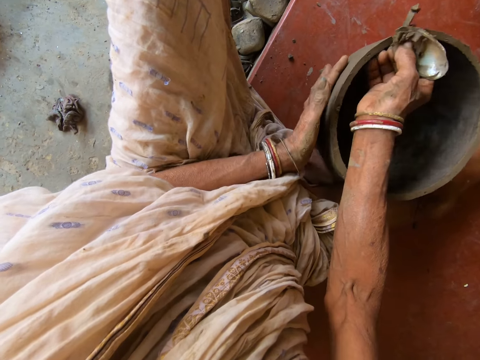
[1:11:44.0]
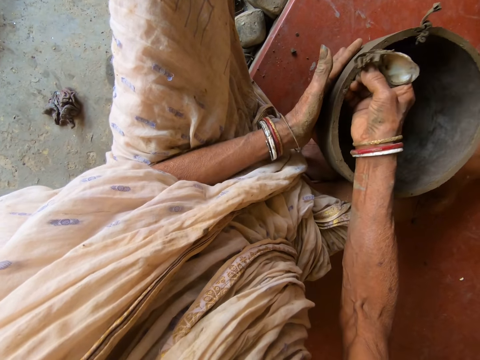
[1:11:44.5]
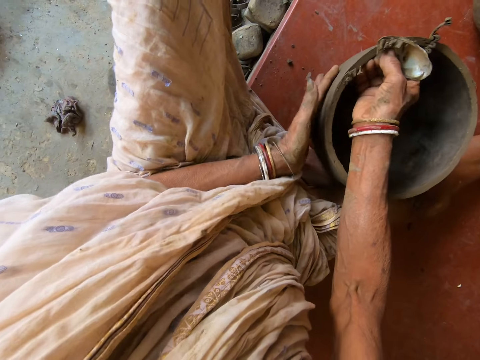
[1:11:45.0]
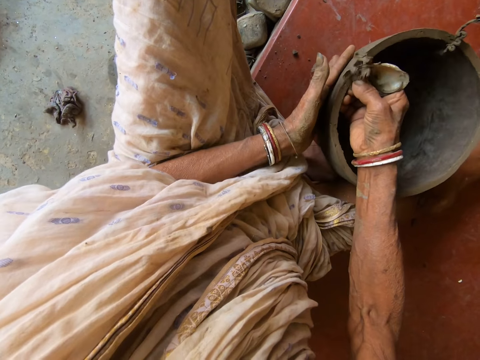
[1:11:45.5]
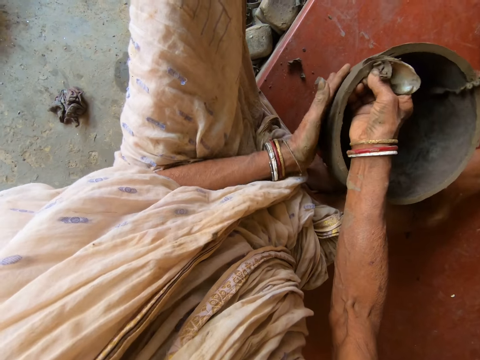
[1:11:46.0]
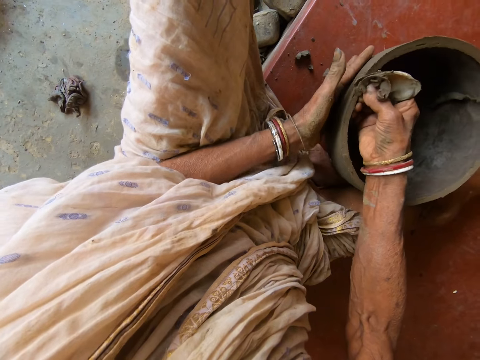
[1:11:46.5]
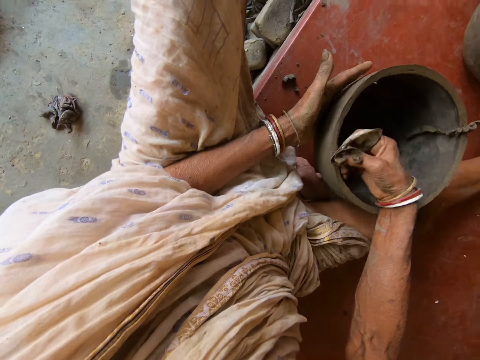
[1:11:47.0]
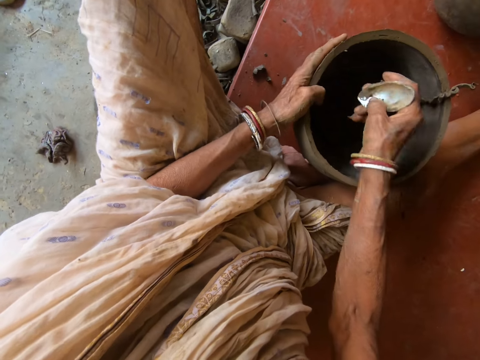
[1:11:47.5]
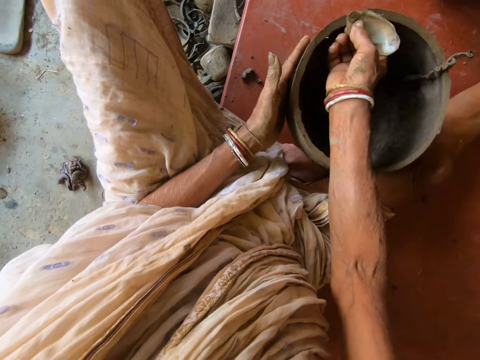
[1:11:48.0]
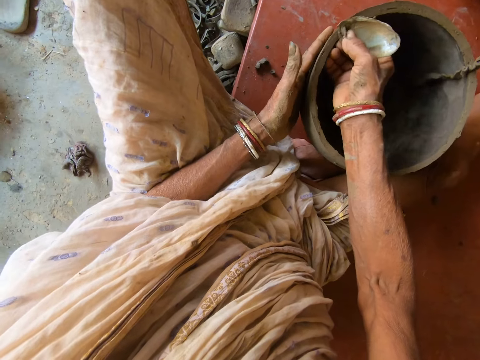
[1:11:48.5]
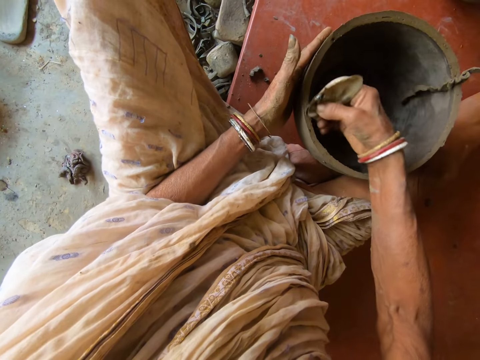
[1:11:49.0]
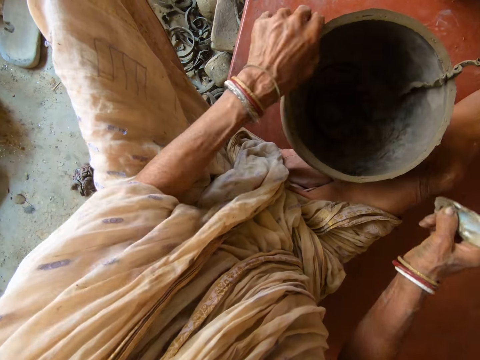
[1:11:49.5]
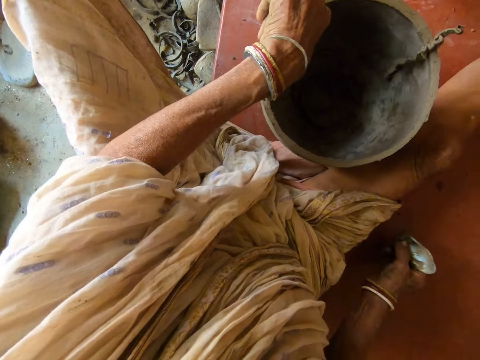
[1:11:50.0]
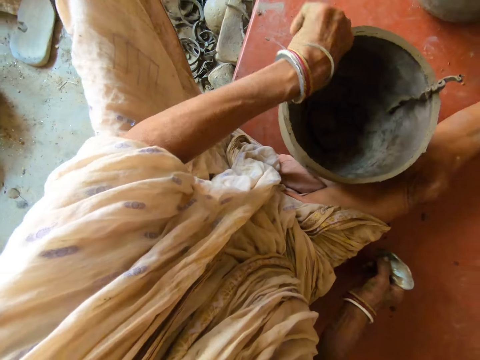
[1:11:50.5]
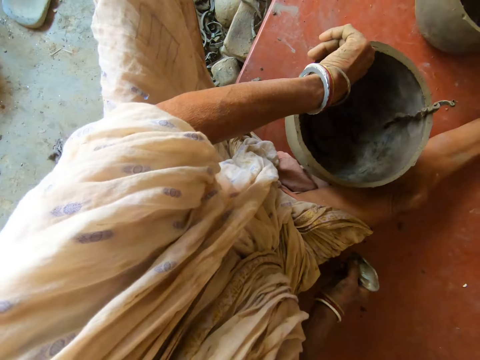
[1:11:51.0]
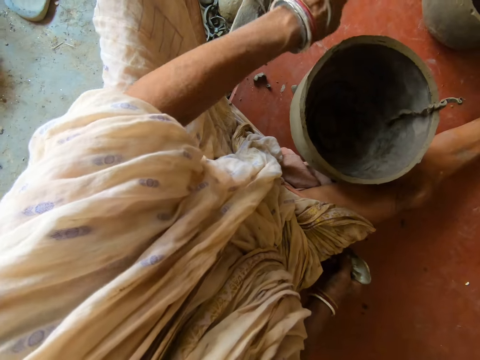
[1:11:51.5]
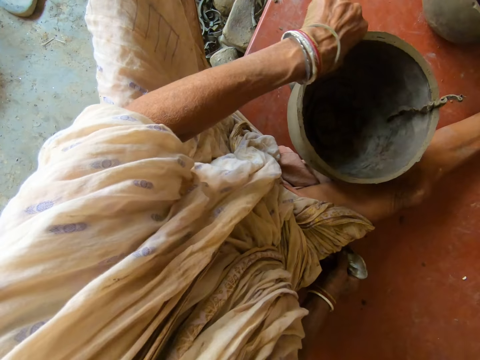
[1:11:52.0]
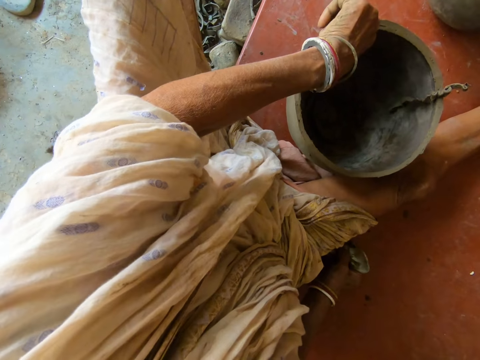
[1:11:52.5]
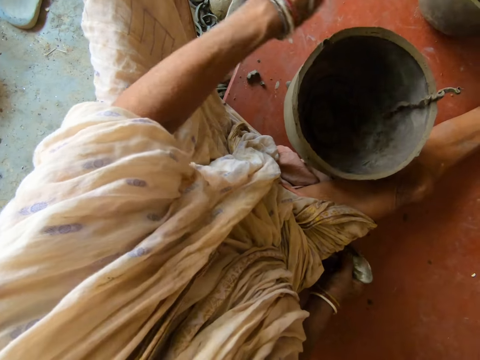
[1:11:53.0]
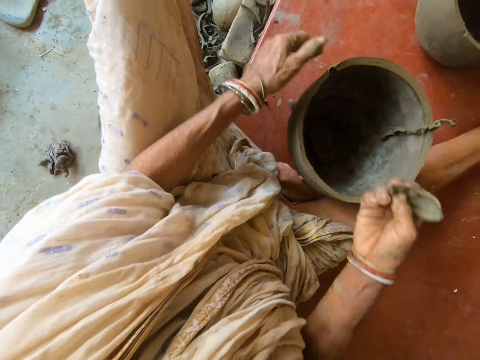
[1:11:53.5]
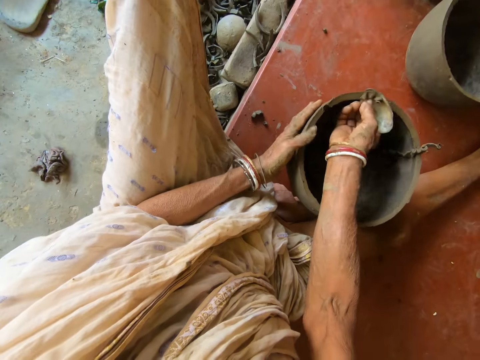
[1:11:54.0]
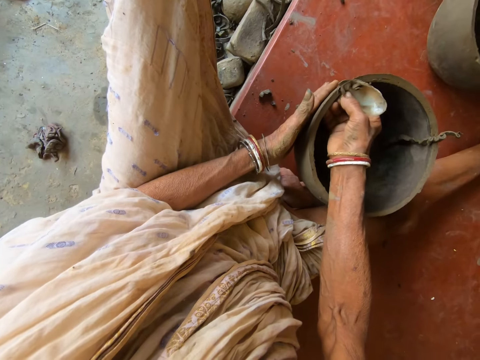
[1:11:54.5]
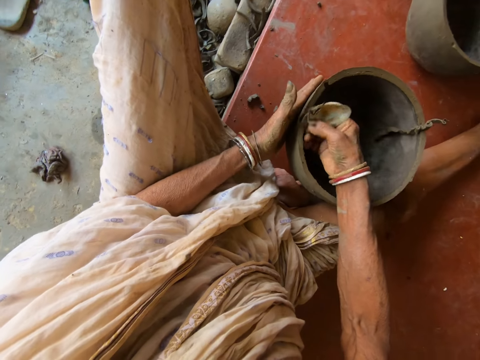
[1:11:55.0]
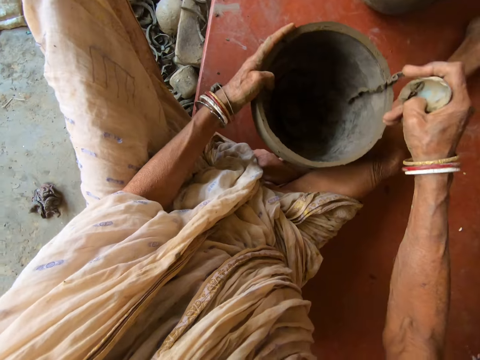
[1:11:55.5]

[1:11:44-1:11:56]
The camera wearer drops the clay in the pottery. She cuts the pottery with a cutter with the right hand. She pinches the pottery with the left hand. She removes a crumb of clay from the clay pot with her left hand and disposes of the crumb of clay with her left hand. She removes a crumb of clay from the clay pot with her left hand and disposes of the crumb of clay with her left hand. She scrapes the pottery with the scraper in her right hand.

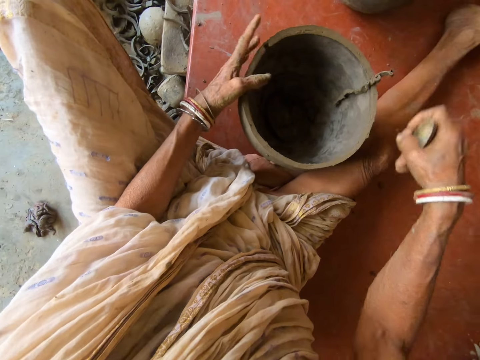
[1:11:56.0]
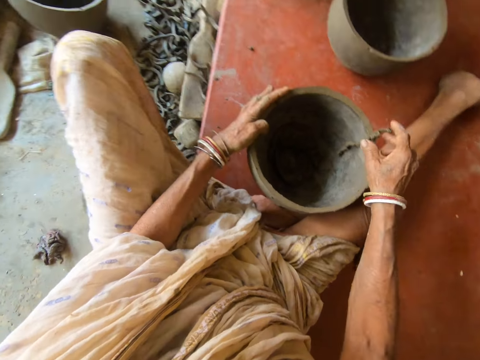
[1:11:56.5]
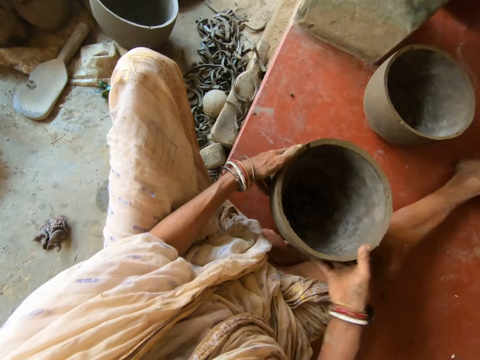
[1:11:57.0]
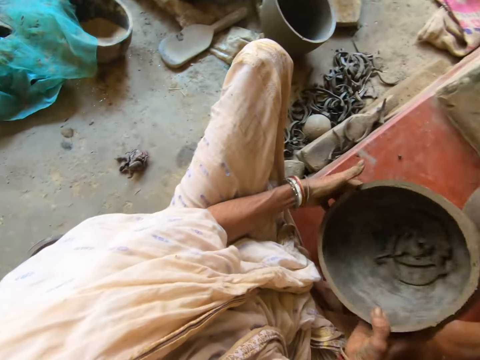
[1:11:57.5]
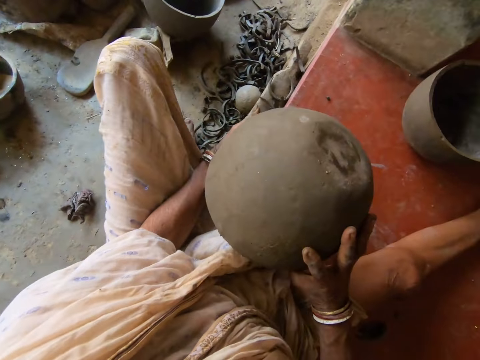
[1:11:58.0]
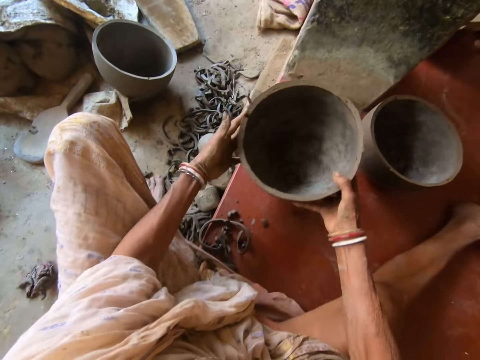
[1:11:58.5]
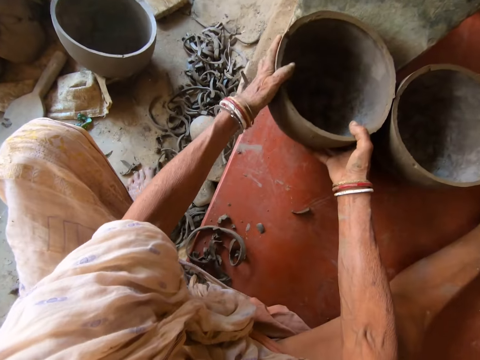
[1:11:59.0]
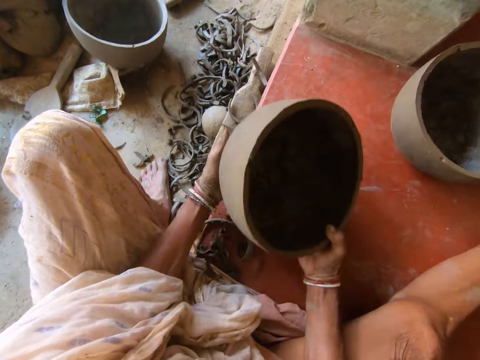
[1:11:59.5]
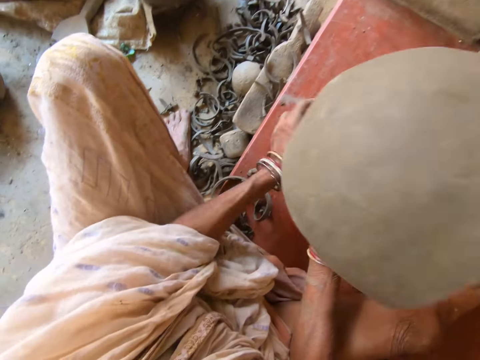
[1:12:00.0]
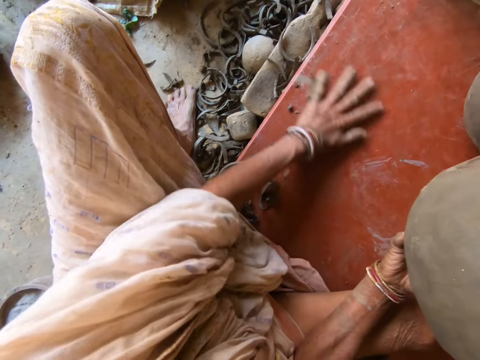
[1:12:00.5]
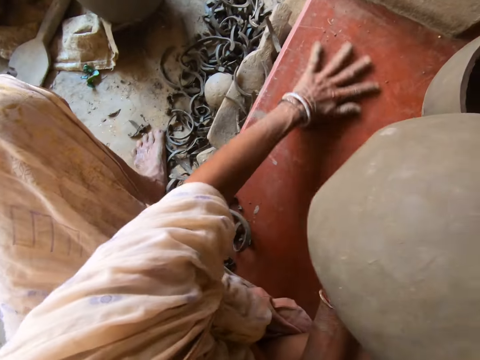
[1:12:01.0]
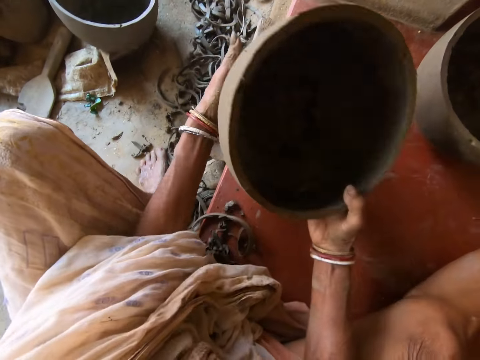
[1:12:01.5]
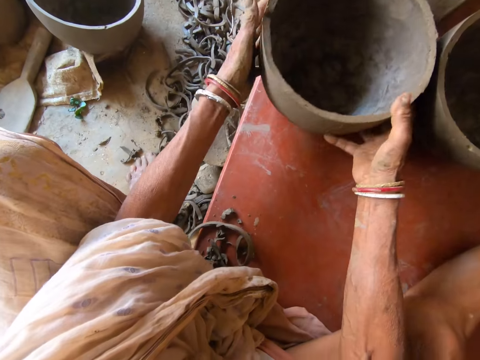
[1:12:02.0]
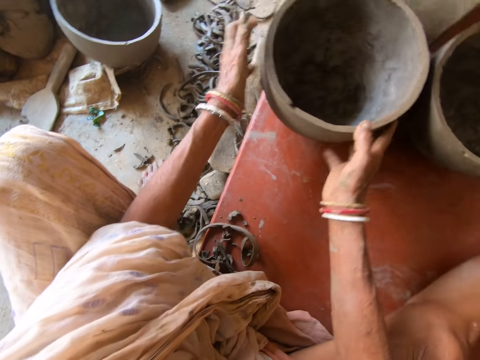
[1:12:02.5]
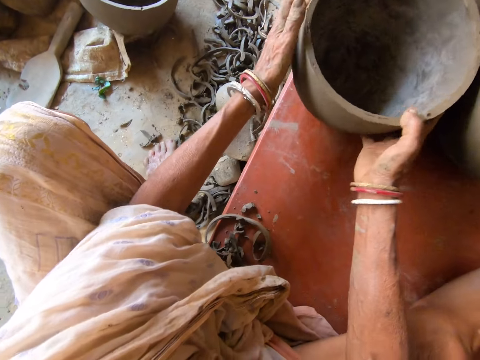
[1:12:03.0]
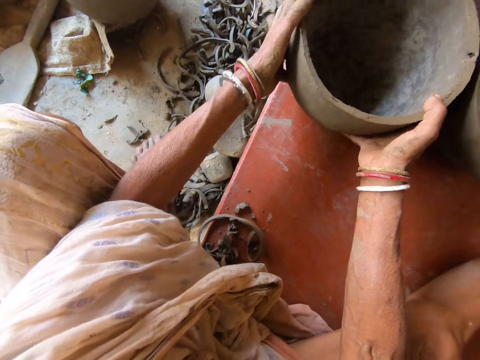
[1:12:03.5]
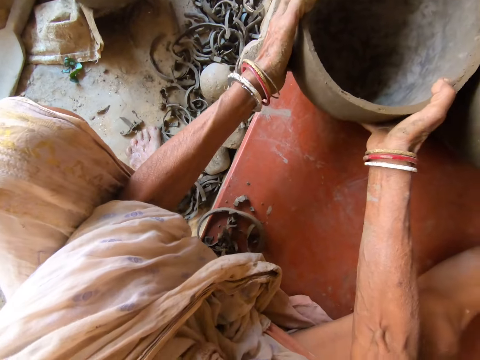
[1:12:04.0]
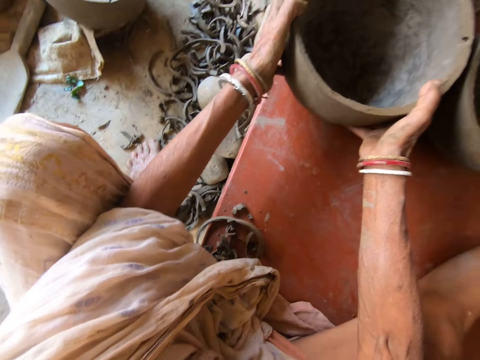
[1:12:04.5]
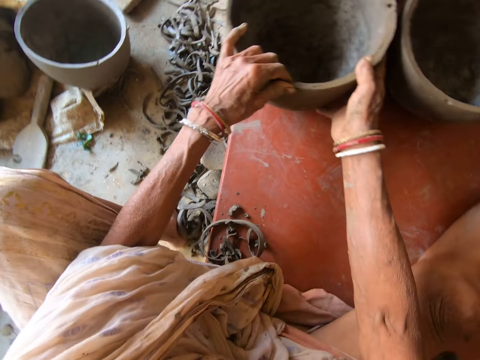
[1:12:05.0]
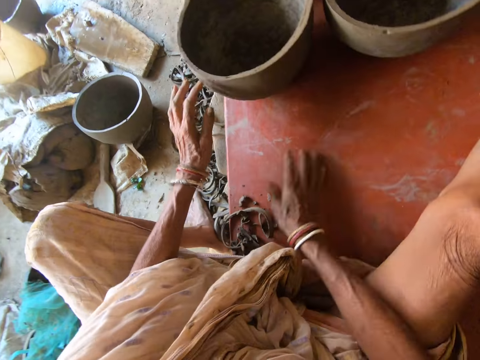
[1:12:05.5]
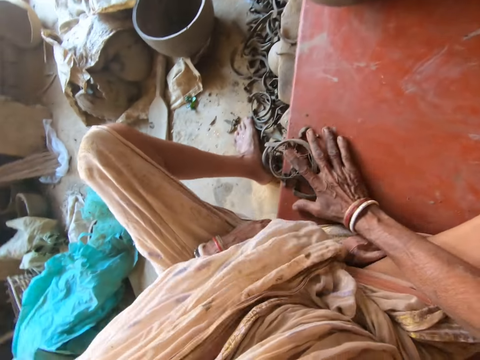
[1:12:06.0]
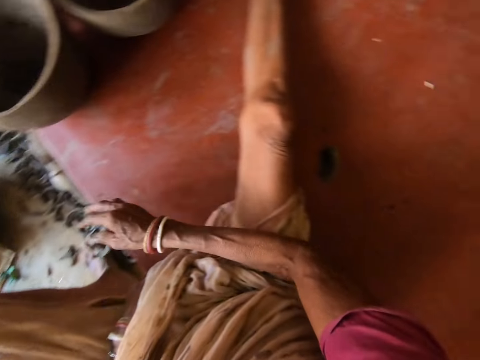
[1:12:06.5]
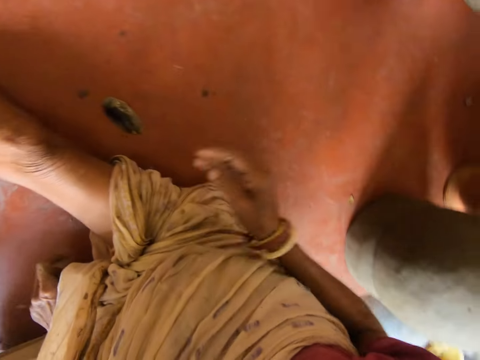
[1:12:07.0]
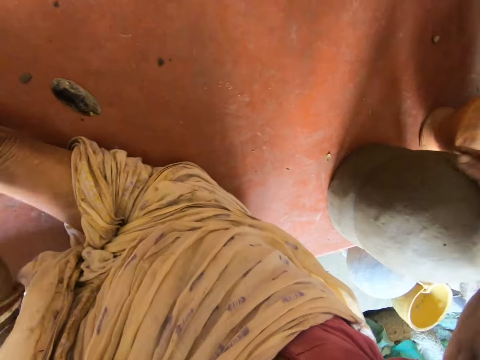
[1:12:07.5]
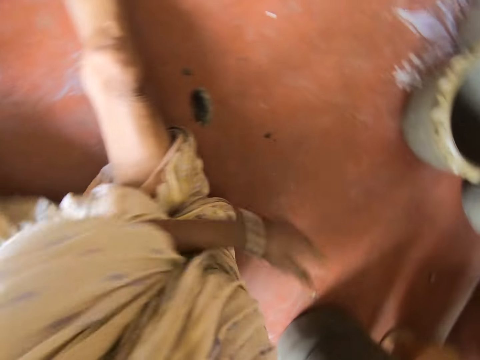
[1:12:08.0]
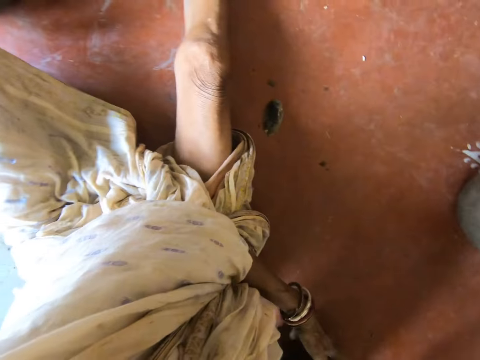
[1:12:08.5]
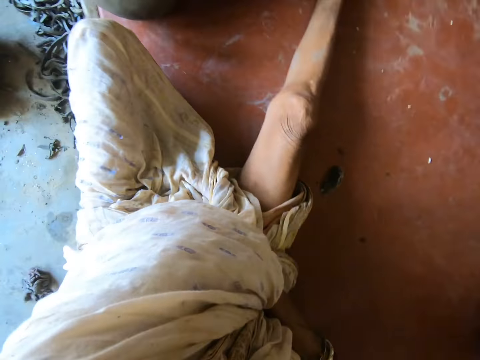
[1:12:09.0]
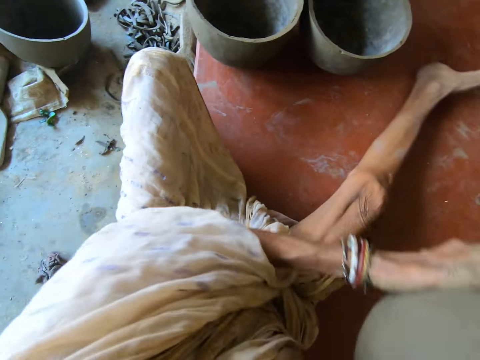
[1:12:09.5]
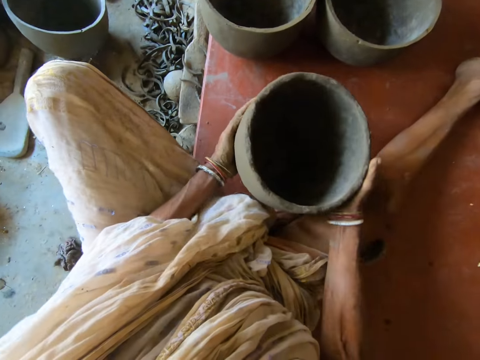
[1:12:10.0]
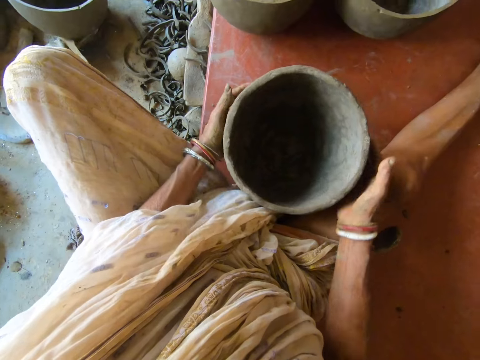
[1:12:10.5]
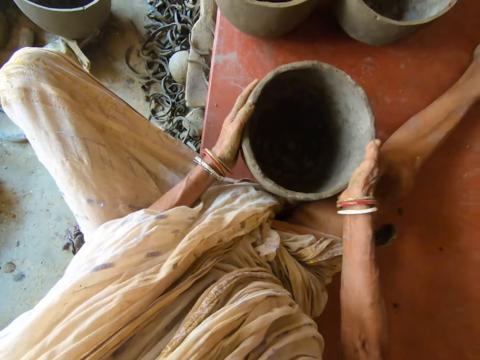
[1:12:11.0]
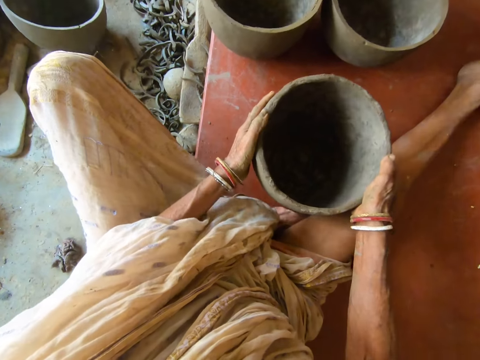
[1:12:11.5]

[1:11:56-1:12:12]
The camera wearer drops the scraper in her right hand on the floor. She removes the scraped clay from the pottery with her right hand. She turns the pottery with her hands. She places the pottery in her hands on the floor. She picks up the pottery from the floor with her hands. She removes the scraped clay on the floor with her left hand. She drops the pottery on the floor with her hands. She turns the pottery on the floor with her hands. She adjusts the pottery with her hands. She hits the pottery on the floor with her hands. She removes the scraped clay on the floor with her right hand. She picks up the pottery from the floor with her hands. She drops the pottery on the floor with her hands. She turns the pottery with her hands.
